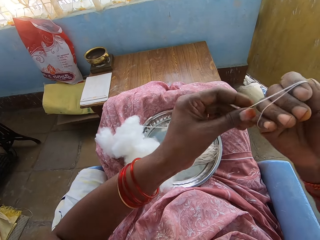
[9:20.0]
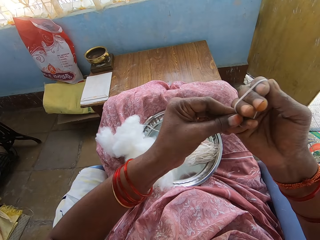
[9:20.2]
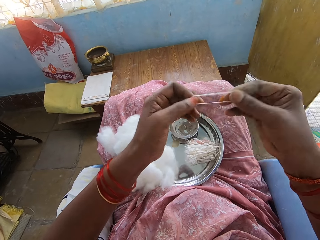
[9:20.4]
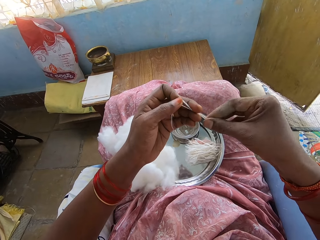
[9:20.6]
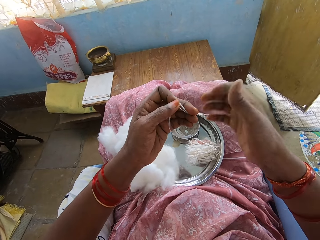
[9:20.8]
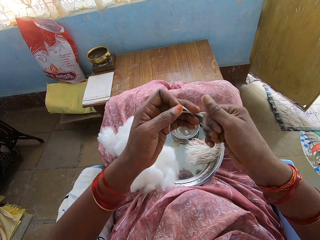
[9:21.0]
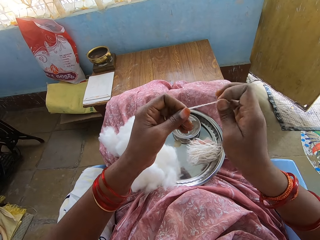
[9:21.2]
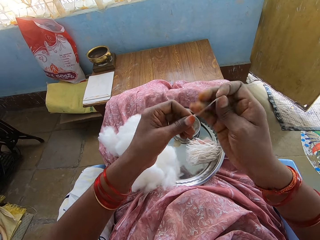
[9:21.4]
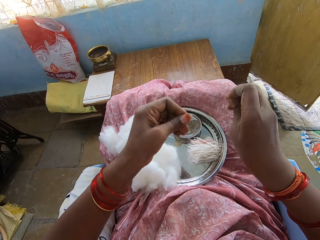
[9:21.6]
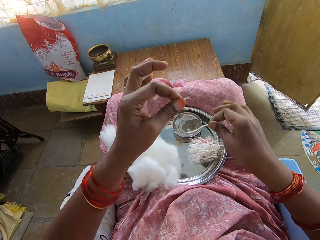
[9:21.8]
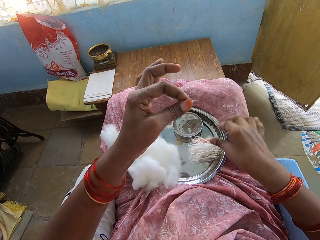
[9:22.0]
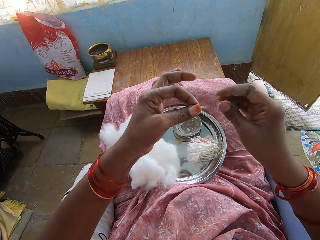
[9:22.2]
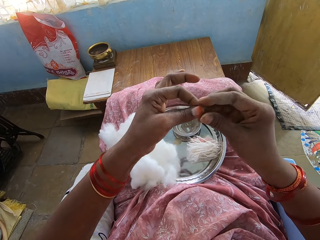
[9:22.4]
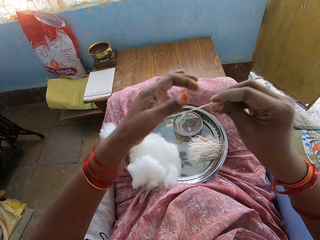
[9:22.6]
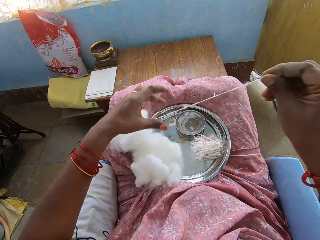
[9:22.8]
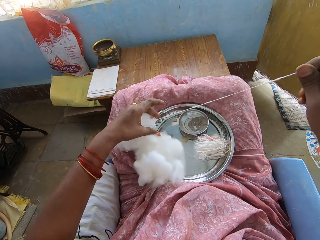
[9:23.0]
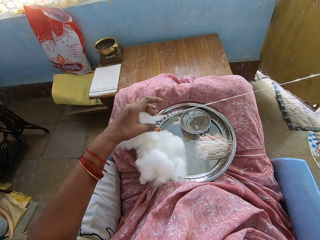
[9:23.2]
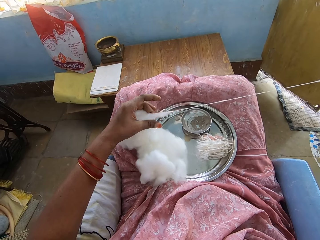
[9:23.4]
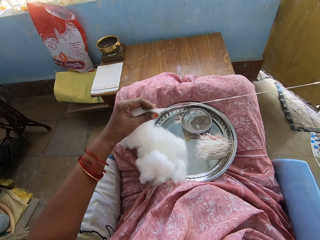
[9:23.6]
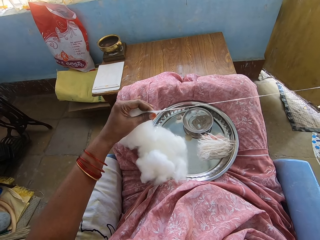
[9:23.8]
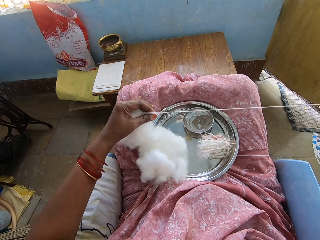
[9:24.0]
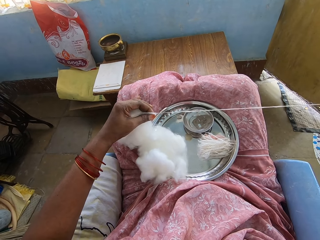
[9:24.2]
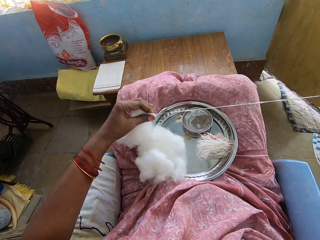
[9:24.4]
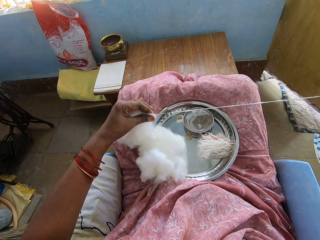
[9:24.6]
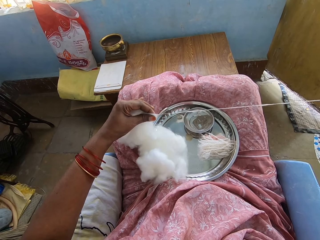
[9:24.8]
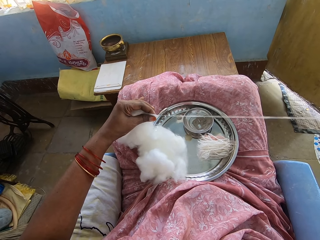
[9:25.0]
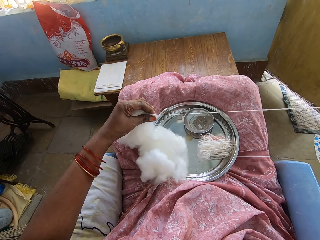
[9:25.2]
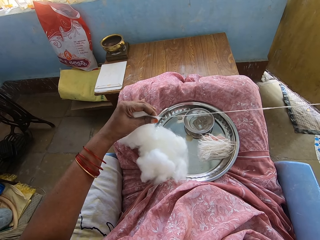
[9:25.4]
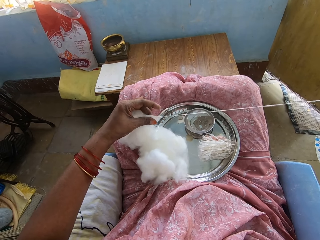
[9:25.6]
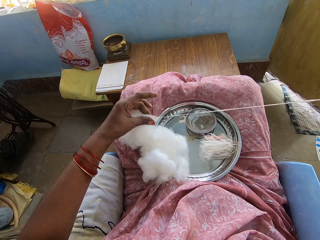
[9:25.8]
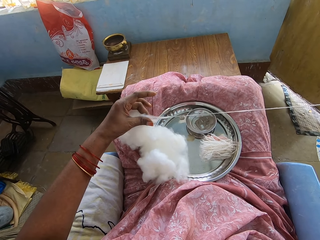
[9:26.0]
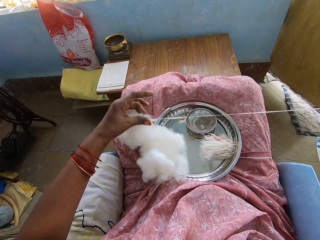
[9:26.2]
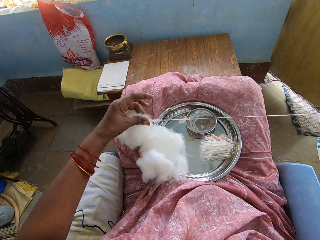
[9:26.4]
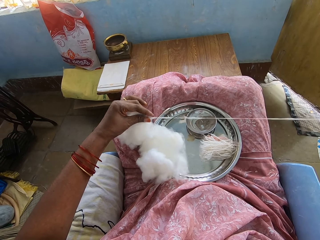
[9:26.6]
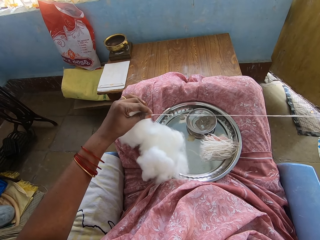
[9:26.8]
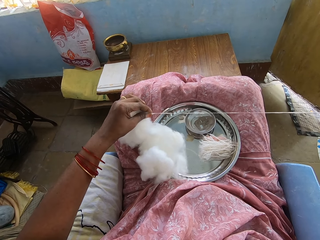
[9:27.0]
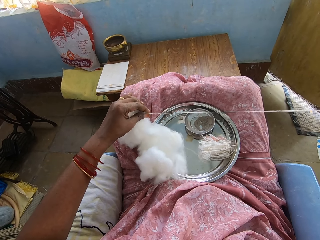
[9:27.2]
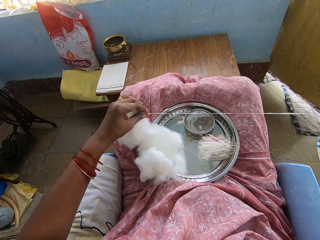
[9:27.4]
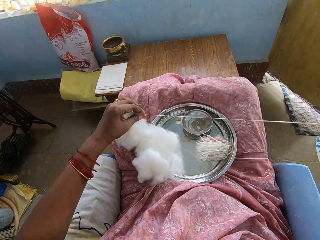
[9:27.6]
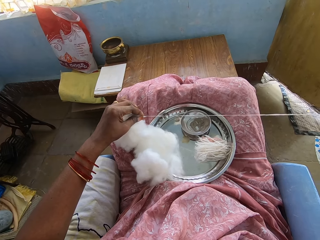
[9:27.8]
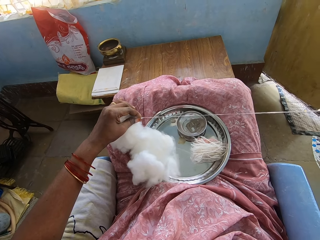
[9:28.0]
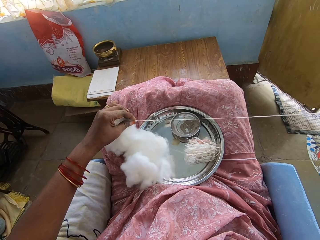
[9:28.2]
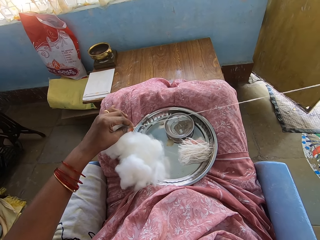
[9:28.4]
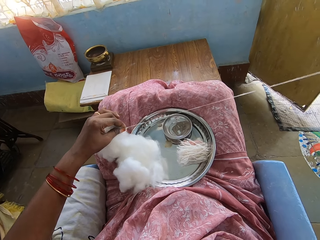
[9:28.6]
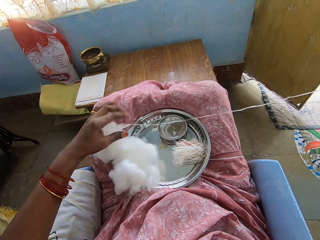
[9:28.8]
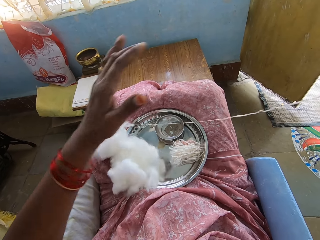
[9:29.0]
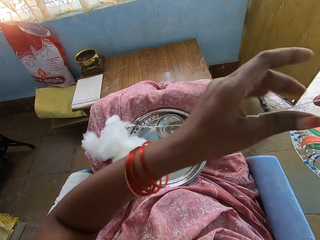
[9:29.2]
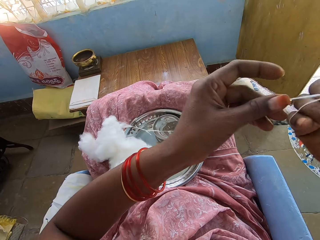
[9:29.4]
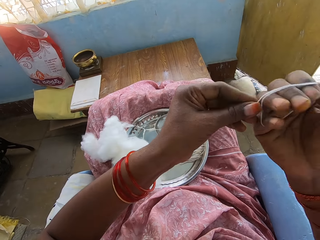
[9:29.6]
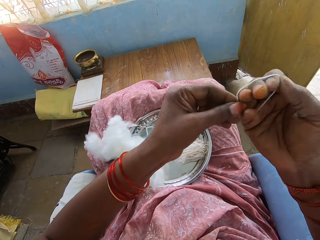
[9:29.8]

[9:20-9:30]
The camera wearer removes the piece of cotton from the hand. They cut the piece of cotton, put the piece of cotton in the tray and pull the cotton into a thin layer. They roll the cotton wool on the hand.

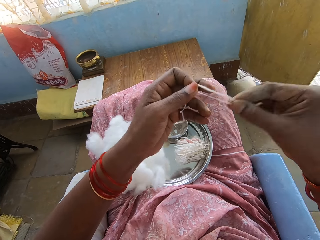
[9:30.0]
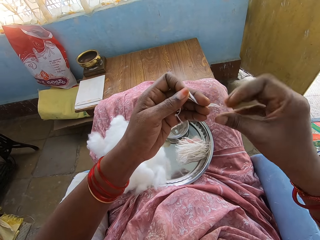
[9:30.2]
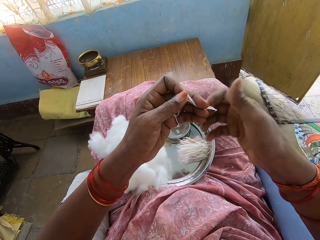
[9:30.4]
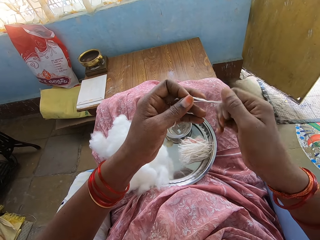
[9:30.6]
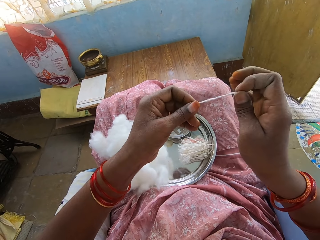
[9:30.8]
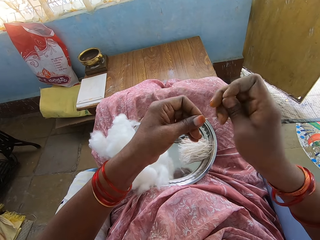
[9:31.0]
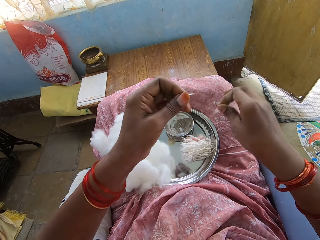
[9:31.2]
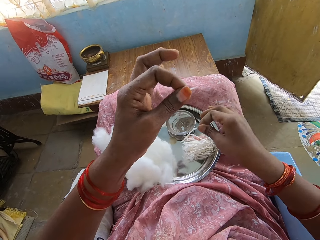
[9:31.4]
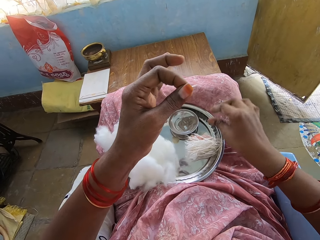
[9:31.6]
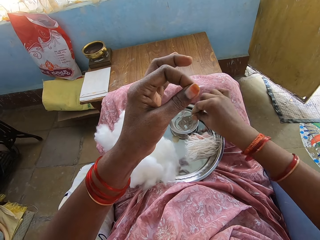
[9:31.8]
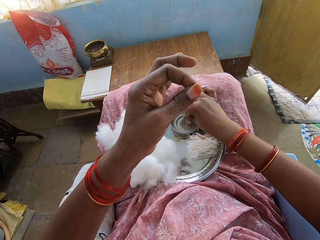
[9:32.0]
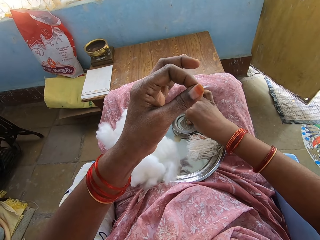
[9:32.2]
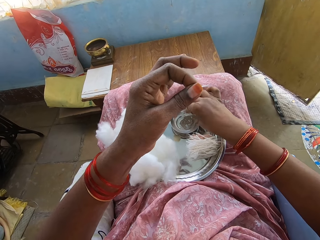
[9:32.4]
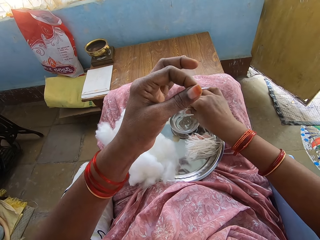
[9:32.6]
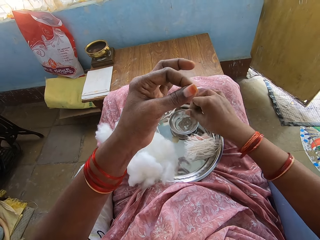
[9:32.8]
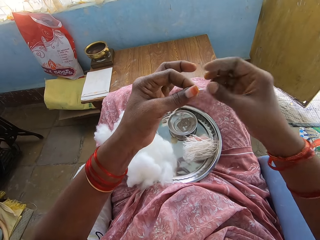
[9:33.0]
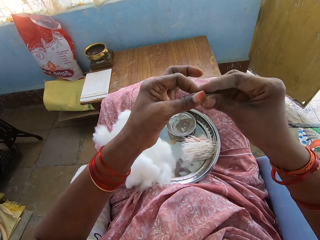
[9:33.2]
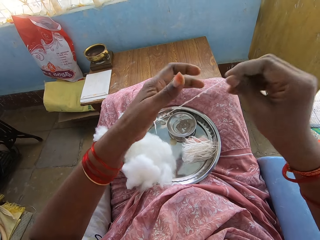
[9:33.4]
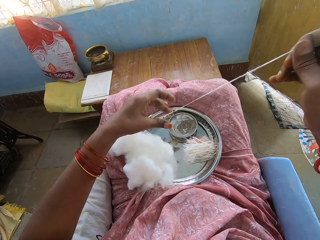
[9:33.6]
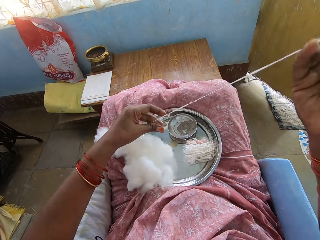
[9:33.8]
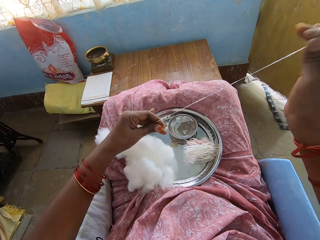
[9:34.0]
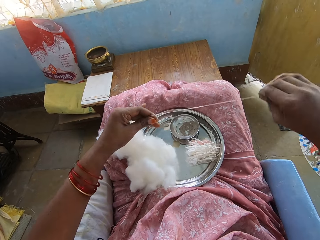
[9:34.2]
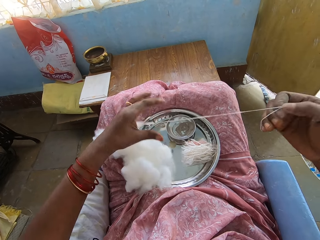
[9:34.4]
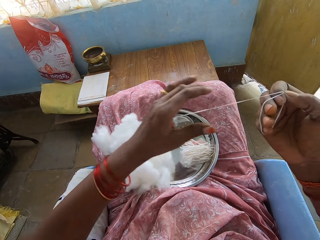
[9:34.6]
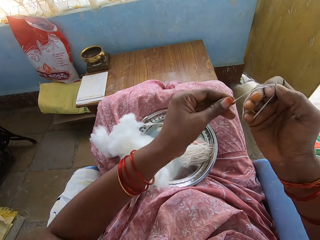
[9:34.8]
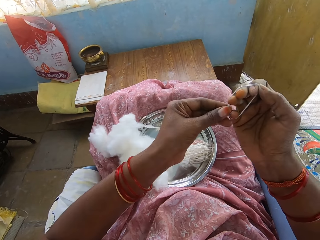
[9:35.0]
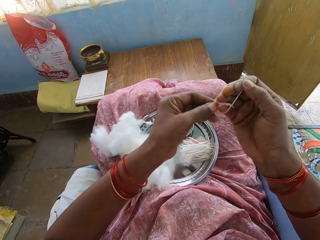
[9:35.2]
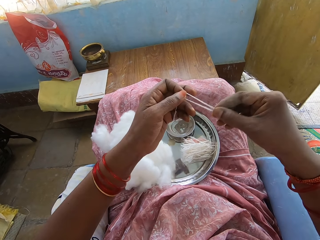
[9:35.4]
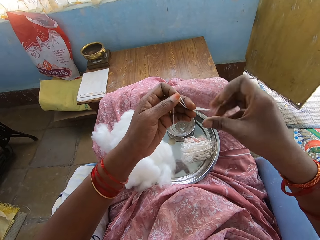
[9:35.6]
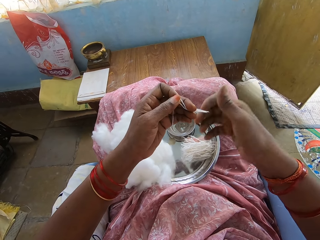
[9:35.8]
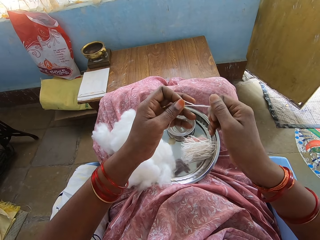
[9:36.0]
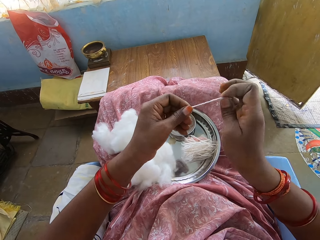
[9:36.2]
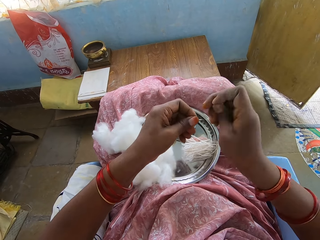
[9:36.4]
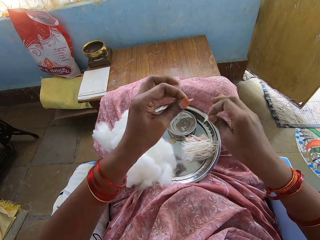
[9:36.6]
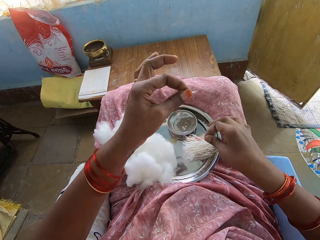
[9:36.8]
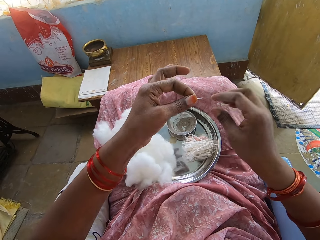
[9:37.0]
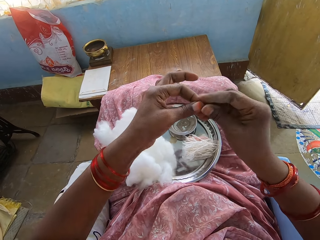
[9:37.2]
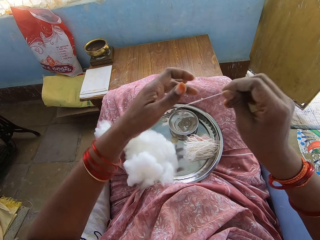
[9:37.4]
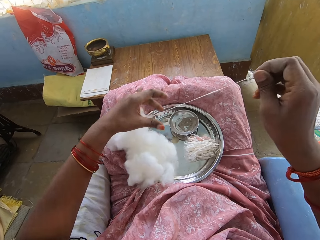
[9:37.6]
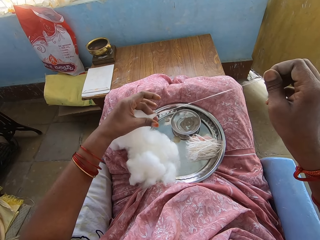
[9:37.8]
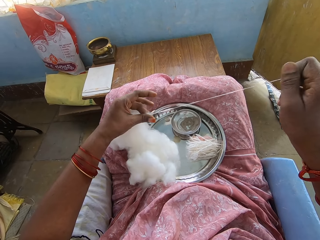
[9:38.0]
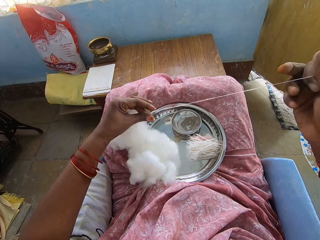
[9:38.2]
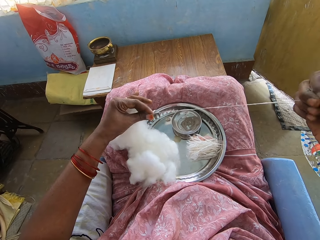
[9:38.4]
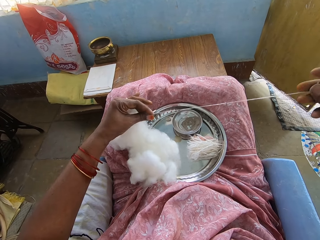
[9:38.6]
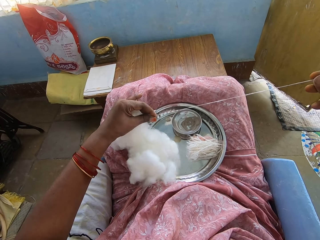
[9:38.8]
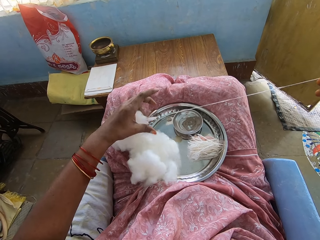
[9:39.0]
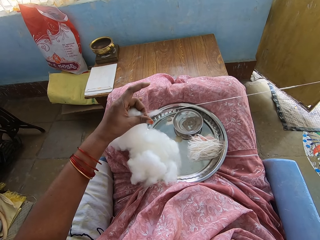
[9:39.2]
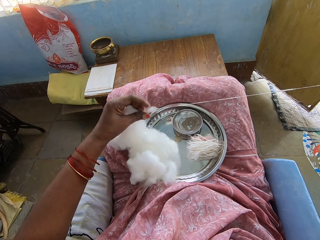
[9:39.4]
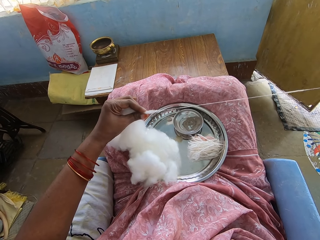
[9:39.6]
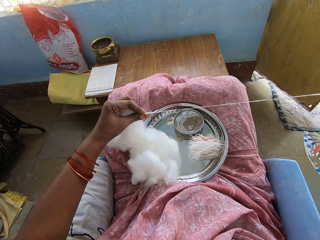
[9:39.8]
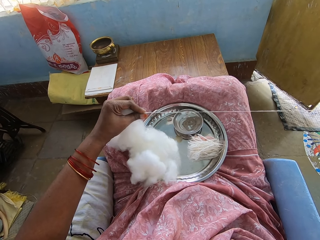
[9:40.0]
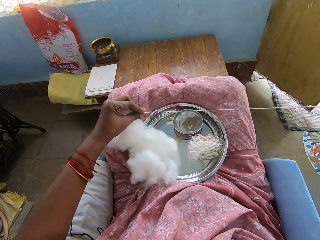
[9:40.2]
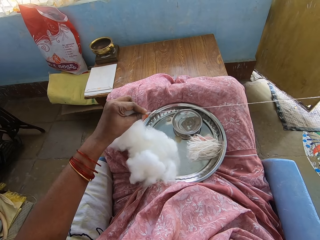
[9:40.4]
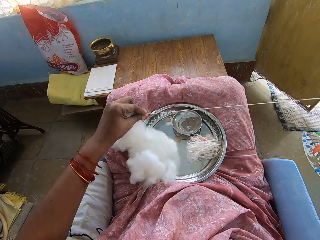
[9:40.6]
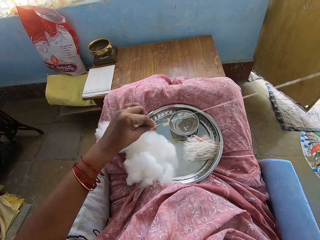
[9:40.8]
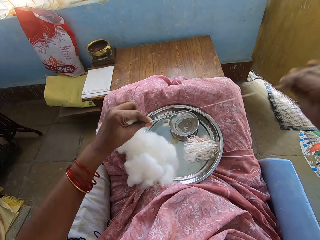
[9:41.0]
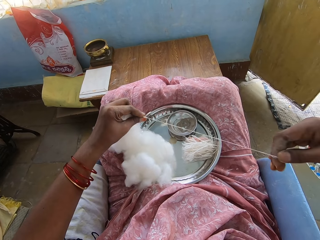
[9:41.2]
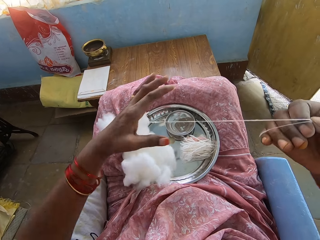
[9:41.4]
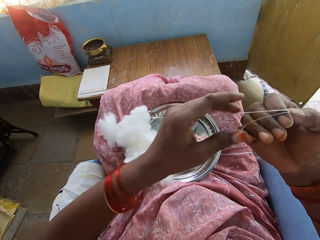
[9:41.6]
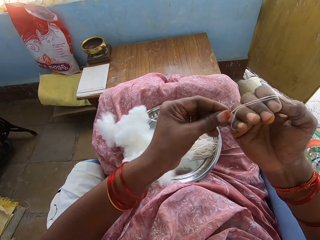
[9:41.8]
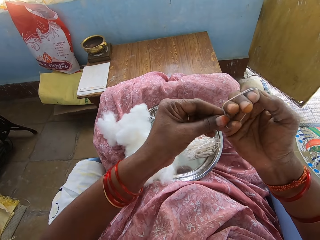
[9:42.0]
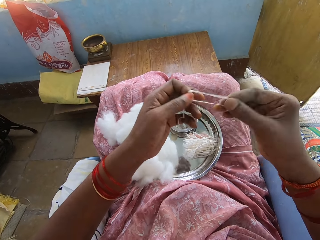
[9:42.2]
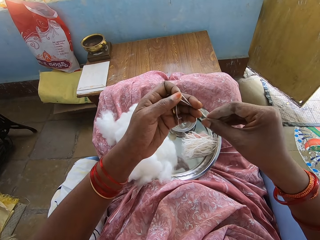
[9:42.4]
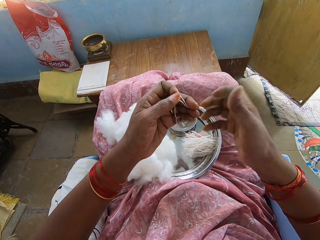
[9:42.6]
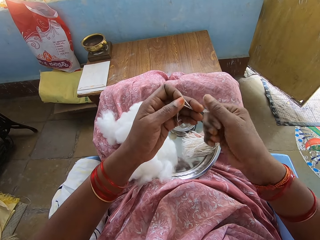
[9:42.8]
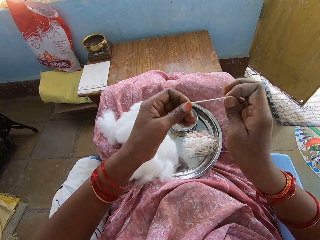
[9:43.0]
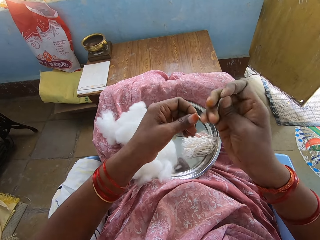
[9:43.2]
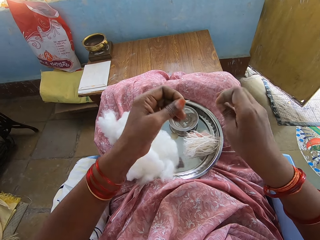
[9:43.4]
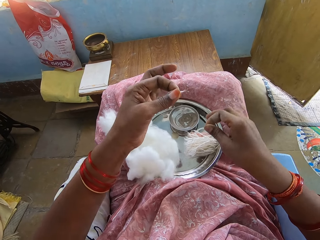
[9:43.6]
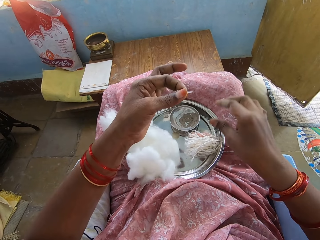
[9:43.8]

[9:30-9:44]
The camera wearer removes the piece of cotton from the hand. They cut the piece of cotton and put the piece of cotton in the tray. They pick powder from the bowl. They pull the cotton into a thin layer and roll the piece of cotton around the hand. They remove the piece of cotton from the hand. They cut the piece of cotton and put the piece of cotton in the tray. They pull the cotton into a thin layer. They roll the cotton wool on the hand. They remove the piece of cotton from the hand. They cut the cotton wool.
